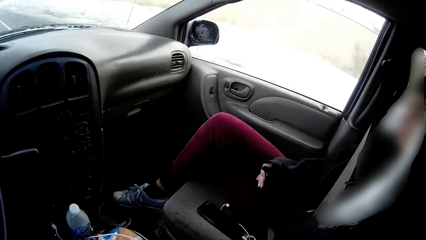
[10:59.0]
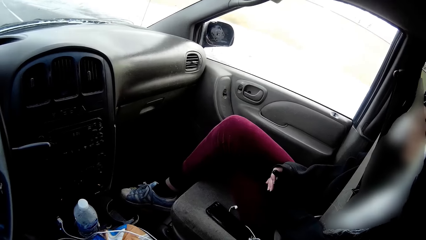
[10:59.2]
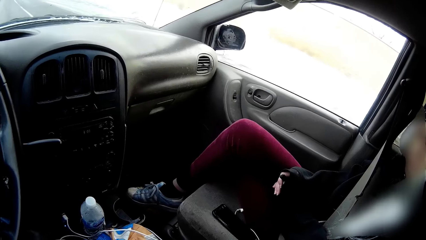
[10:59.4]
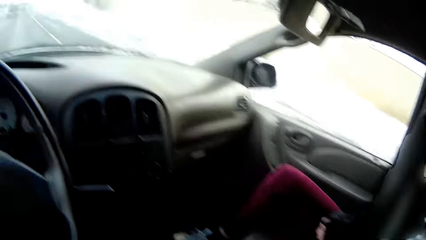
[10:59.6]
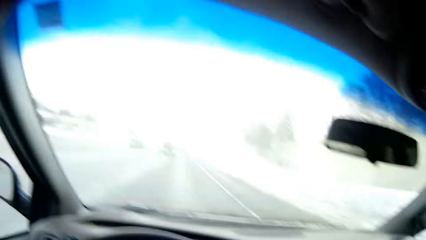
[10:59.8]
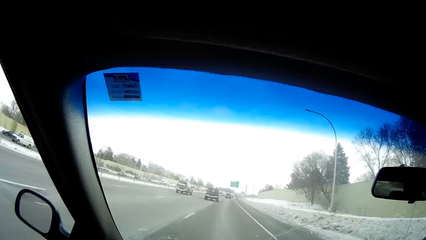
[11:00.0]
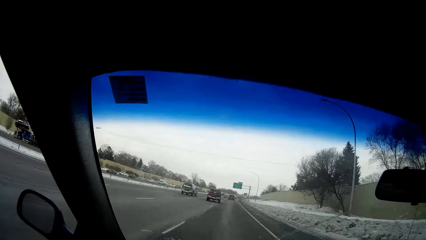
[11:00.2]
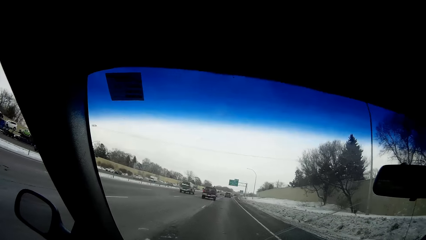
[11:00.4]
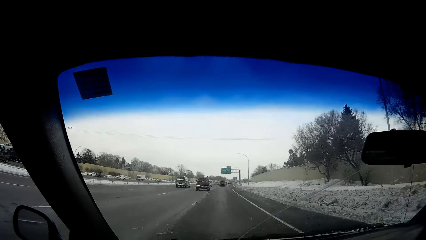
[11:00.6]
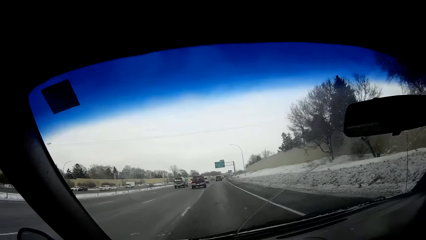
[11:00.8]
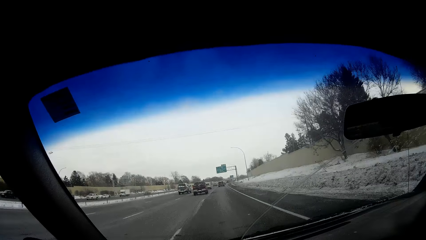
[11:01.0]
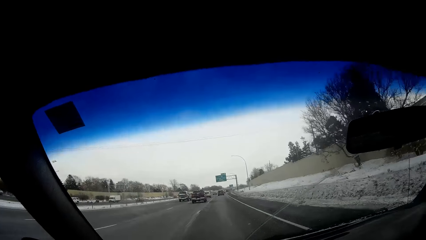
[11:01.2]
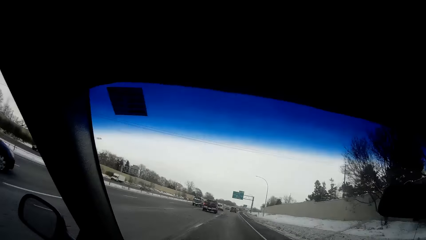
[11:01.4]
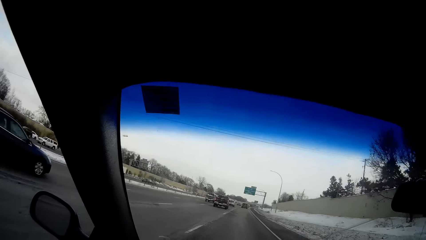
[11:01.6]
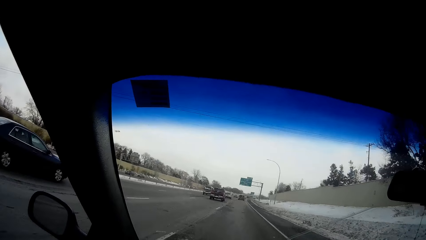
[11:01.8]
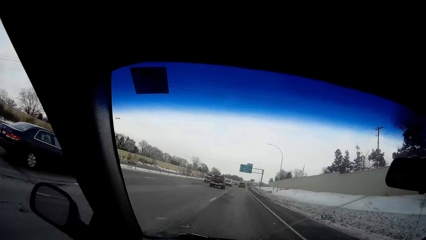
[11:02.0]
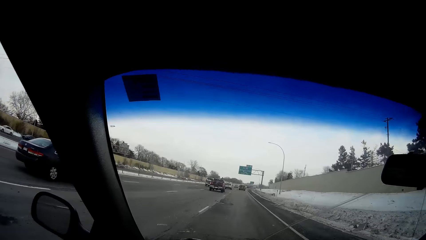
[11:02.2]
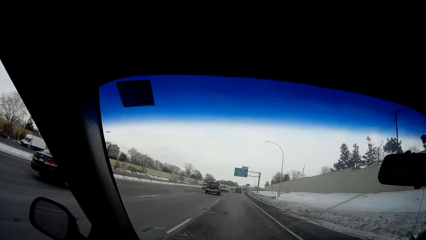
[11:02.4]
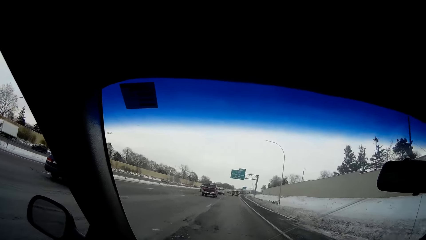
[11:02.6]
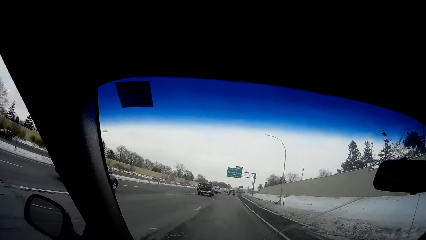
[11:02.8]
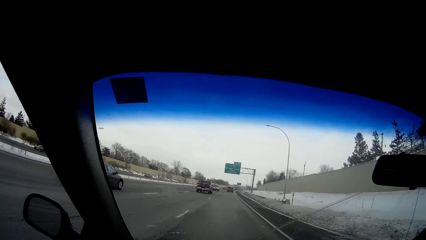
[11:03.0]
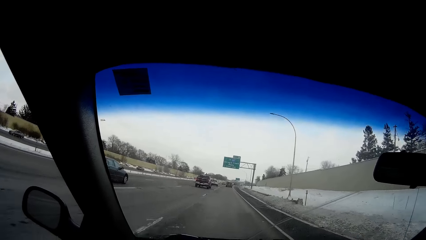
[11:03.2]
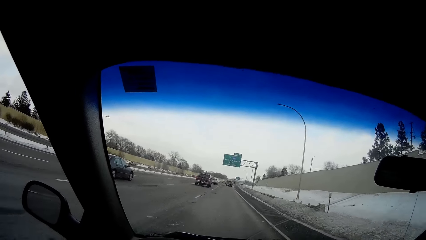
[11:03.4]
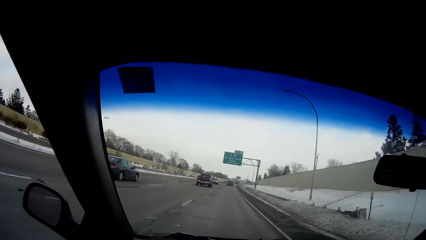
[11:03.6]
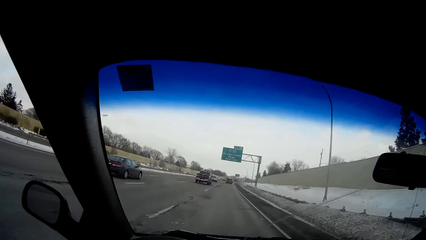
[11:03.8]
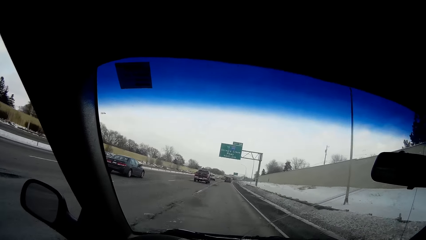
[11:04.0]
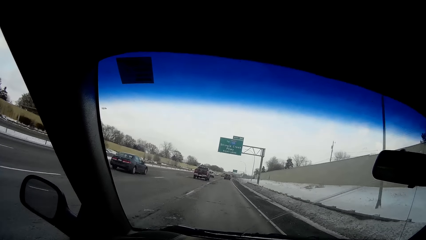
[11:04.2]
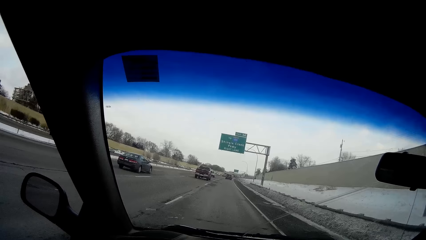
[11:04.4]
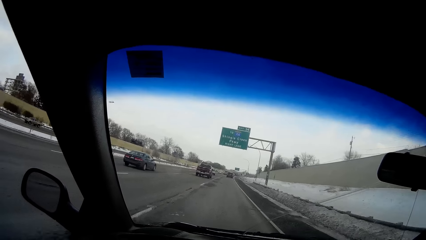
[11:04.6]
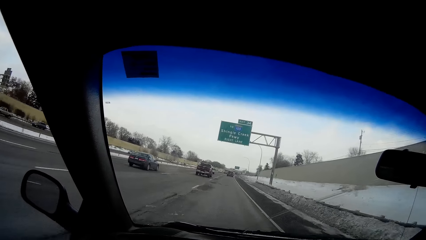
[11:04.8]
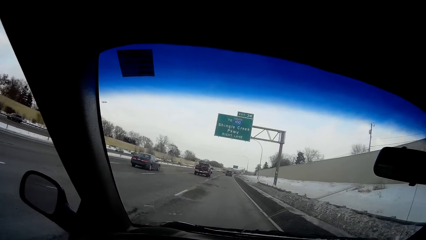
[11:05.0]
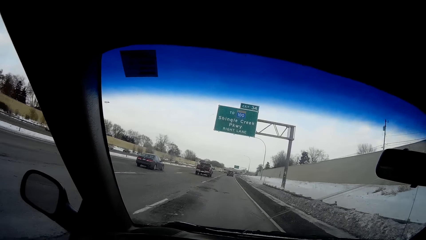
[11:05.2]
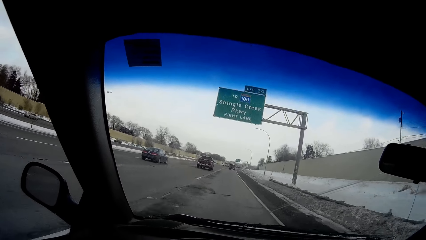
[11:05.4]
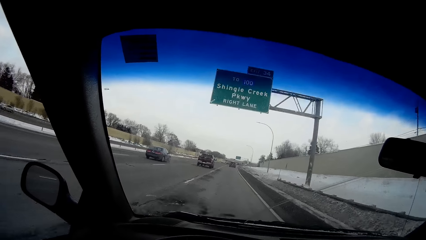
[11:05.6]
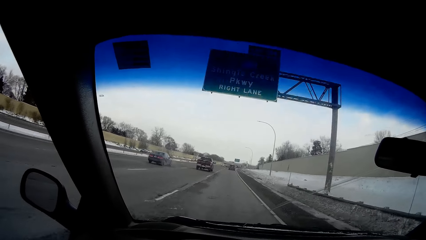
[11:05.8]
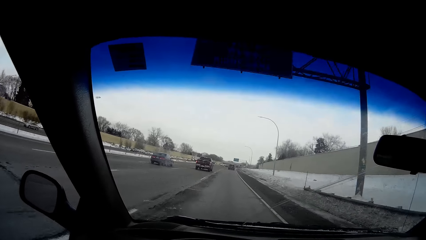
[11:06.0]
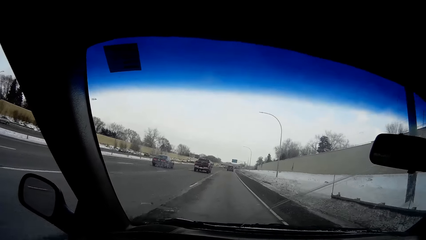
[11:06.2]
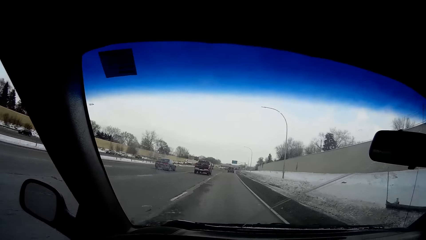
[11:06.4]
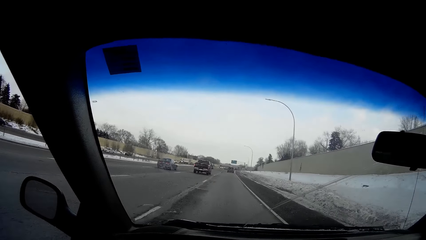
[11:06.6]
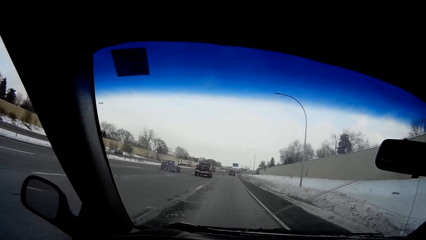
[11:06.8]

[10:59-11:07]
The camera wearer looks towards a woman in the passenger seat. A black car drives past the camera wearer.

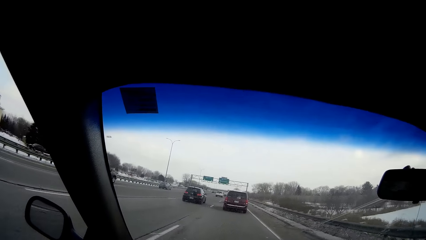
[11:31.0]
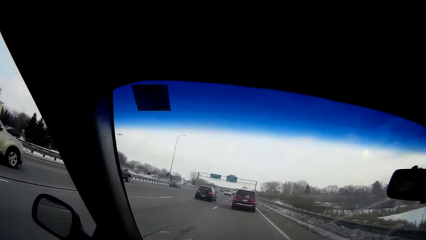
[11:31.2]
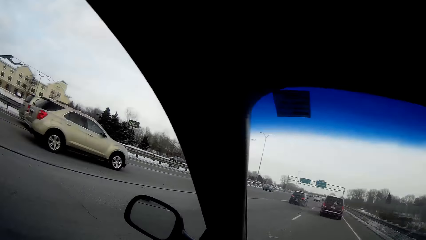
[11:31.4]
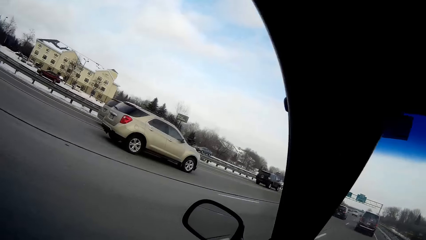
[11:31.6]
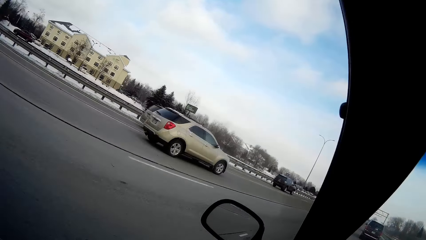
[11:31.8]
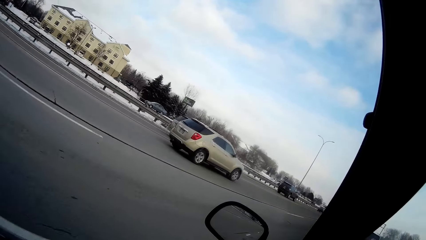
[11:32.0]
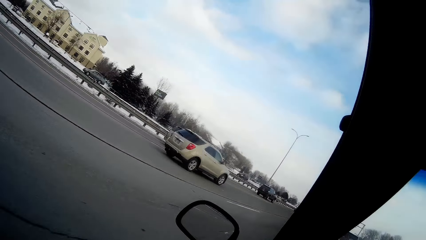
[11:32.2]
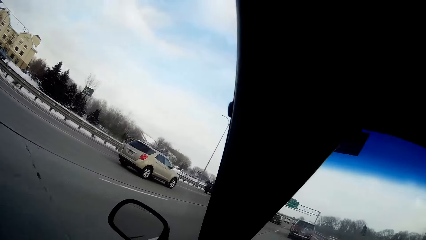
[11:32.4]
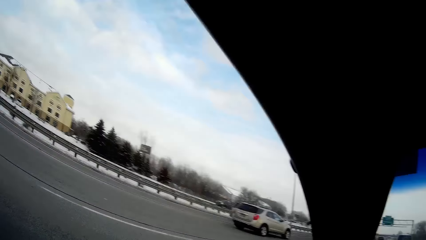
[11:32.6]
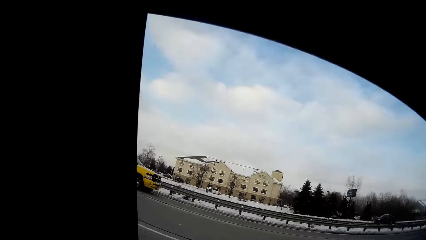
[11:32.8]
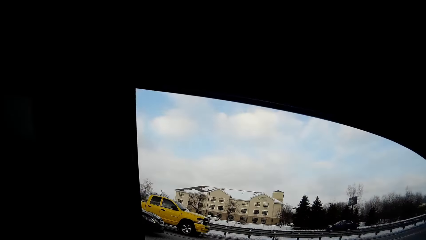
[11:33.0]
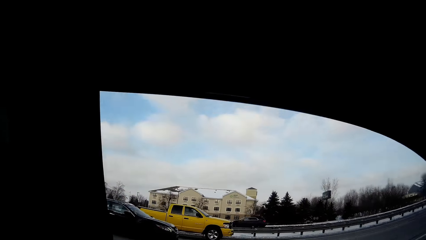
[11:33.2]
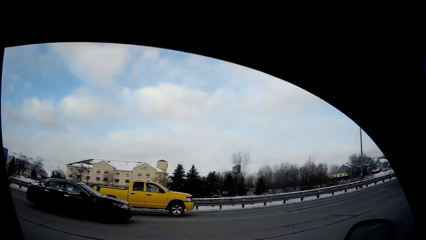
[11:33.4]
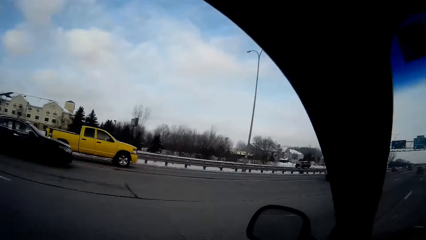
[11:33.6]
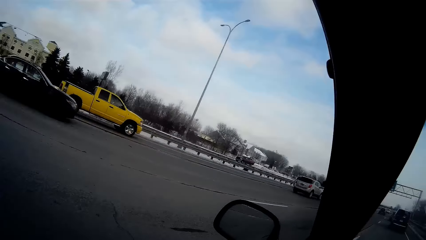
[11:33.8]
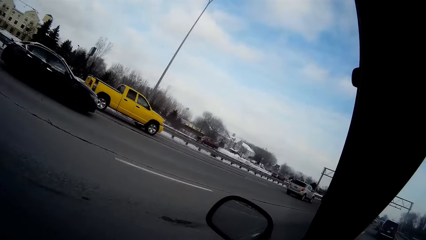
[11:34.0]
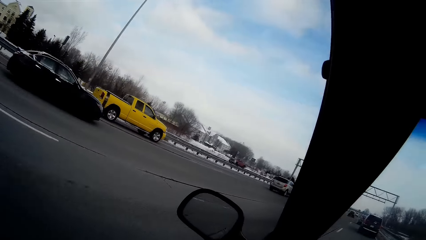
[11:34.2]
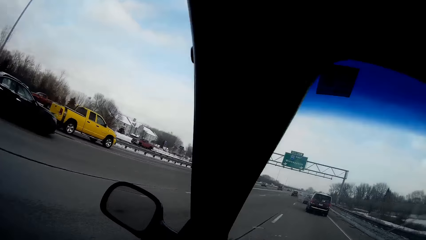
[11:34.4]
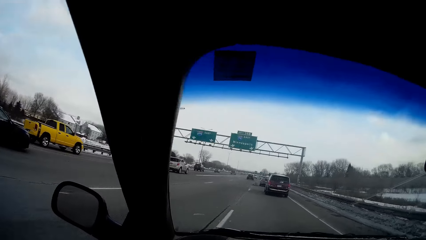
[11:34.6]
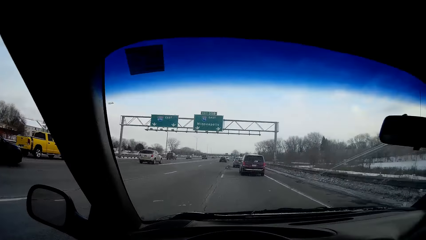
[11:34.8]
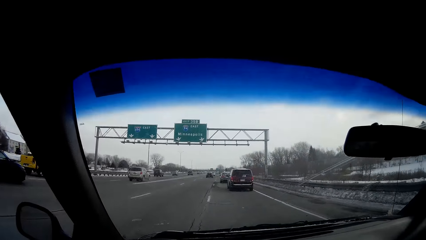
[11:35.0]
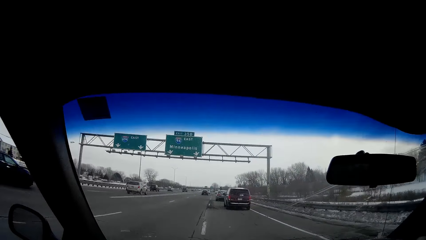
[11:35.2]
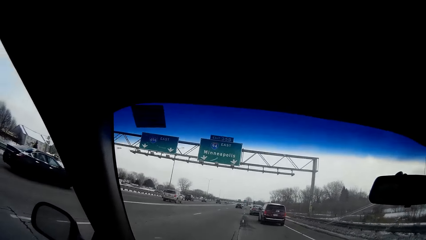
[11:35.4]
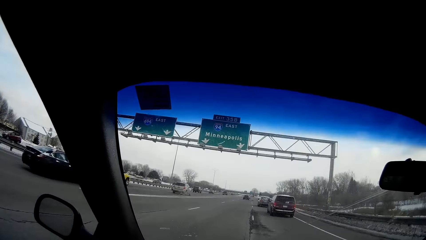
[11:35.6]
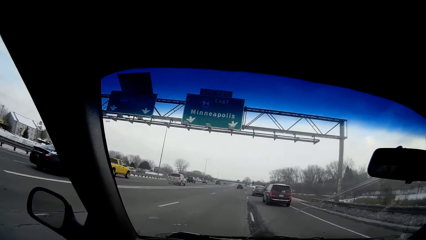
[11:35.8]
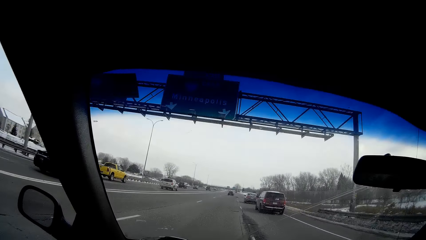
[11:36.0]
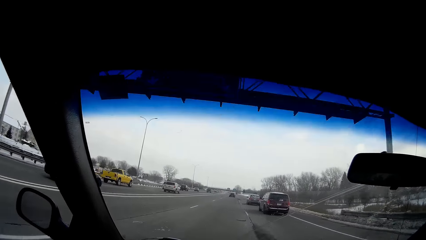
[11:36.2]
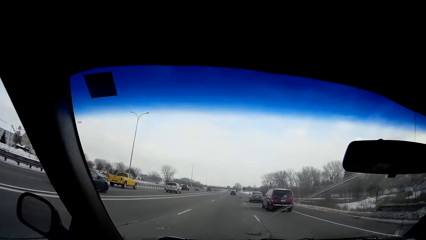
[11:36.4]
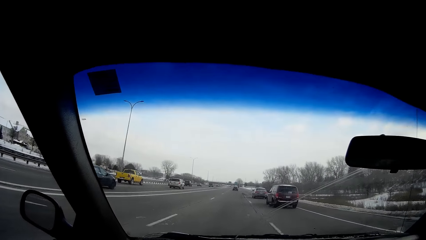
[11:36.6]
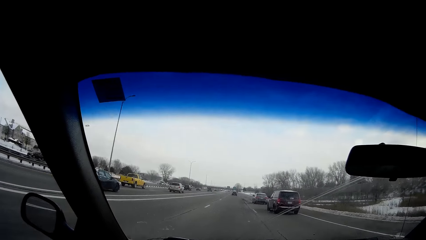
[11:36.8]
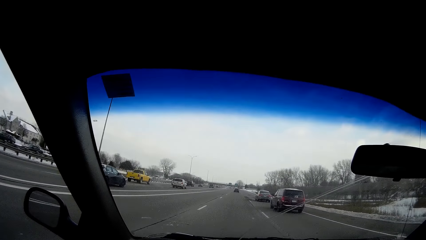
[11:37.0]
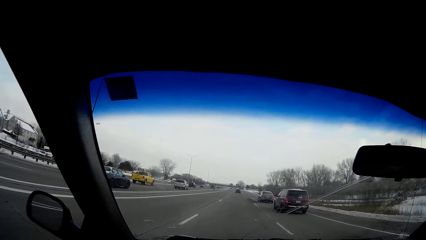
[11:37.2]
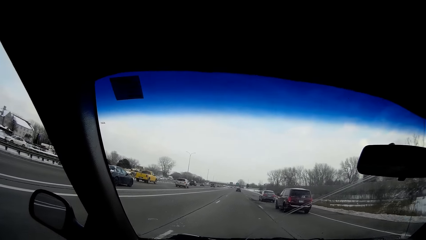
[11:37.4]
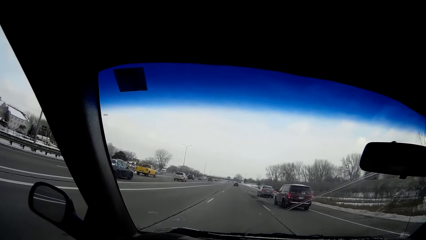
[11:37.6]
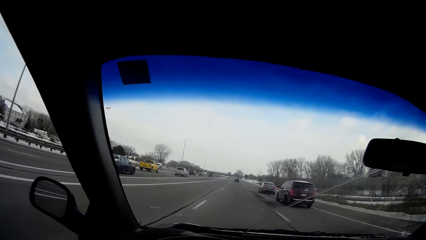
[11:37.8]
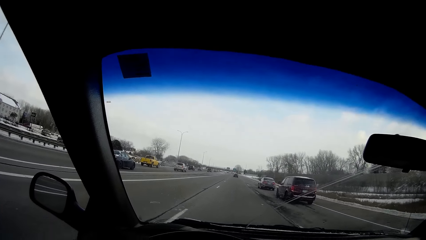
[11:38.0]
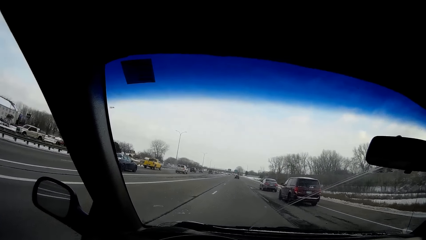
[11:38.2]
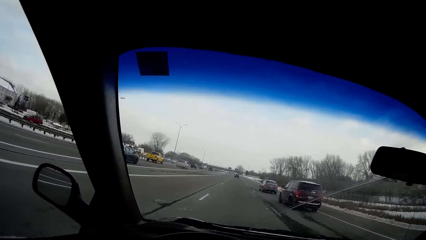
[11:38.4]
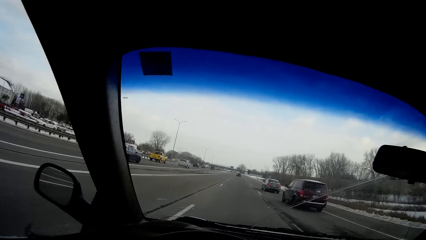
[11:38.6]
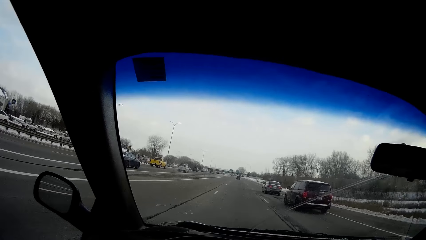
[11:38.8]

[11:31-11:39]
A gold car drives past the camera wearer. A yellow pickup truck drives past the camera wearer. A black car drives past the camera wearer.
